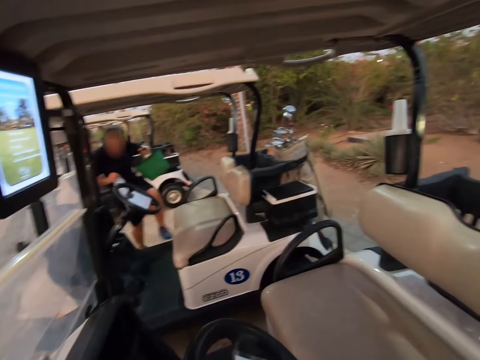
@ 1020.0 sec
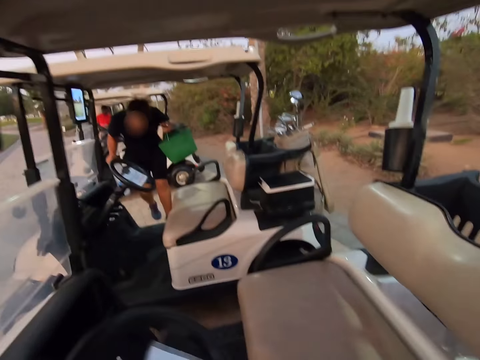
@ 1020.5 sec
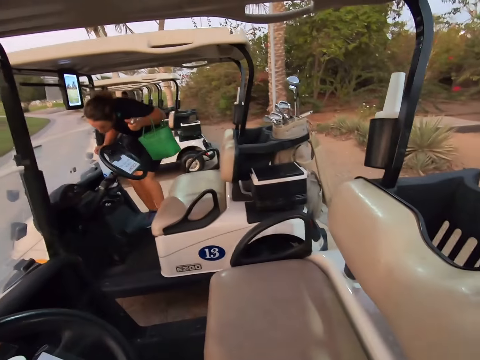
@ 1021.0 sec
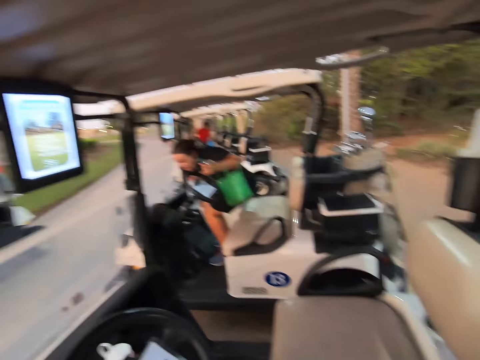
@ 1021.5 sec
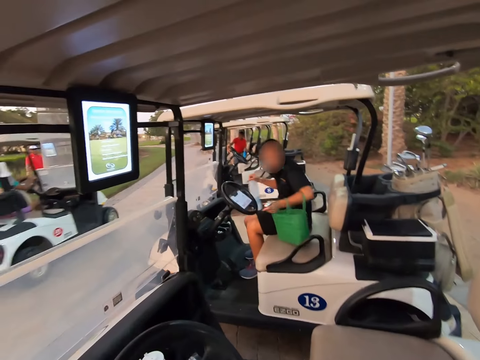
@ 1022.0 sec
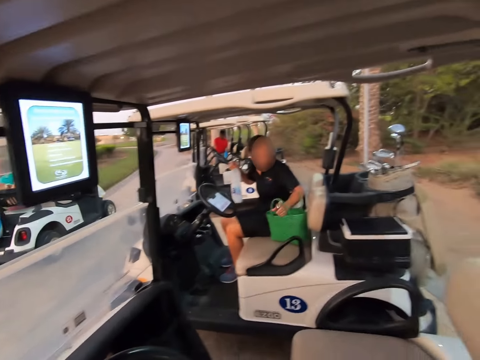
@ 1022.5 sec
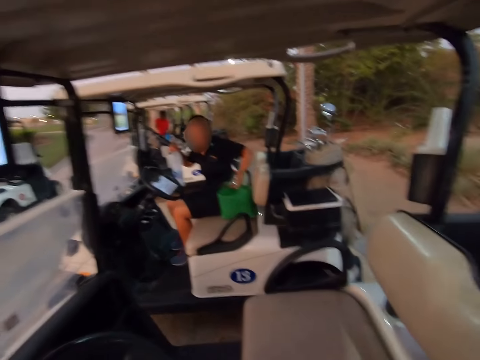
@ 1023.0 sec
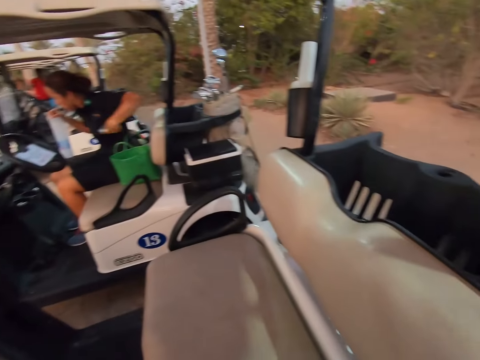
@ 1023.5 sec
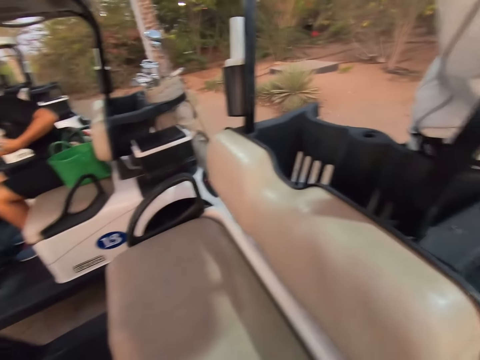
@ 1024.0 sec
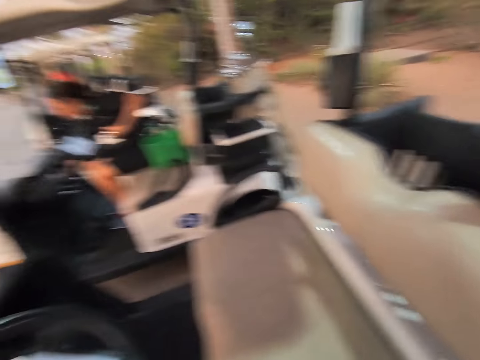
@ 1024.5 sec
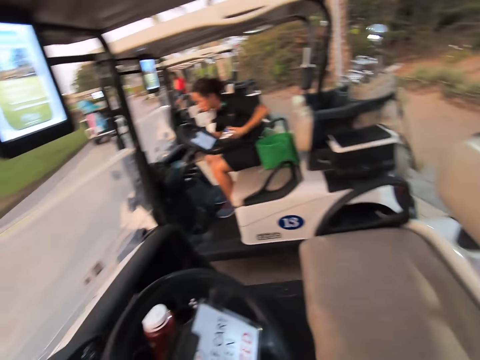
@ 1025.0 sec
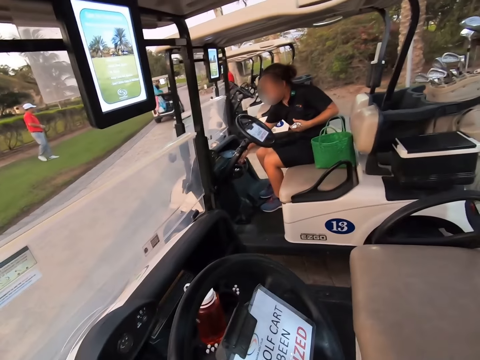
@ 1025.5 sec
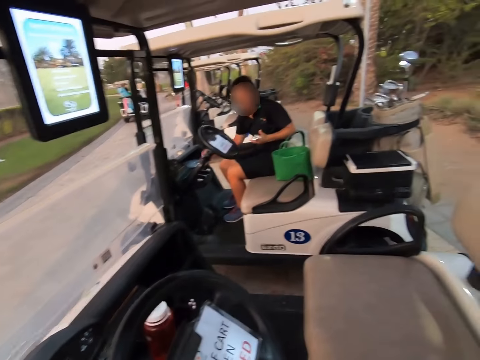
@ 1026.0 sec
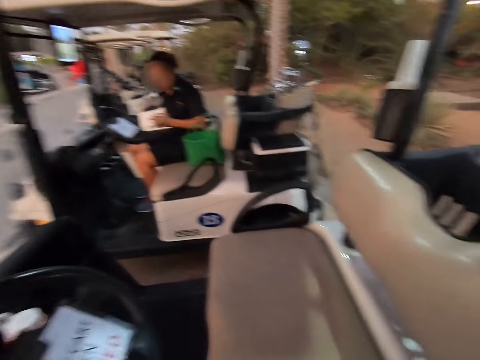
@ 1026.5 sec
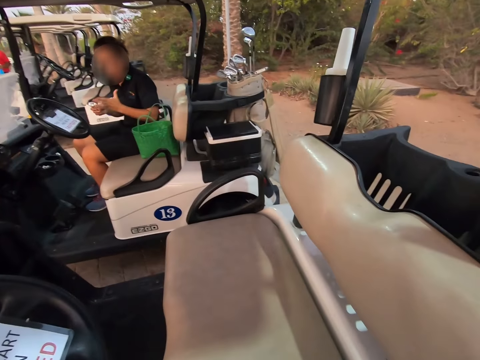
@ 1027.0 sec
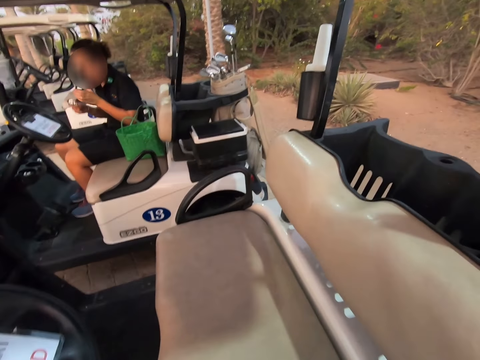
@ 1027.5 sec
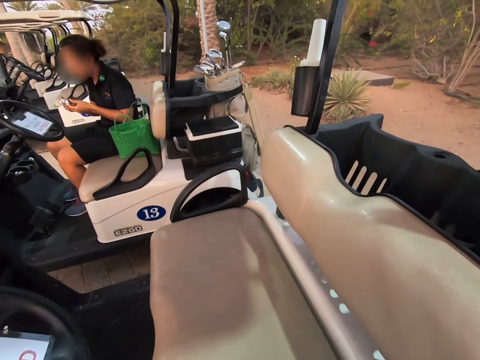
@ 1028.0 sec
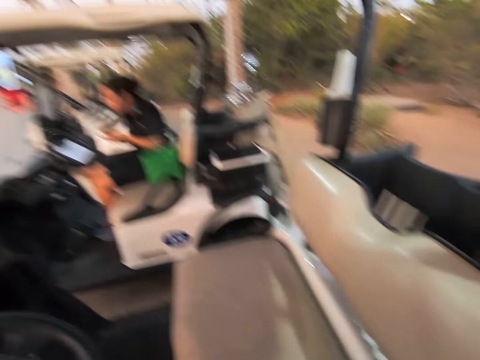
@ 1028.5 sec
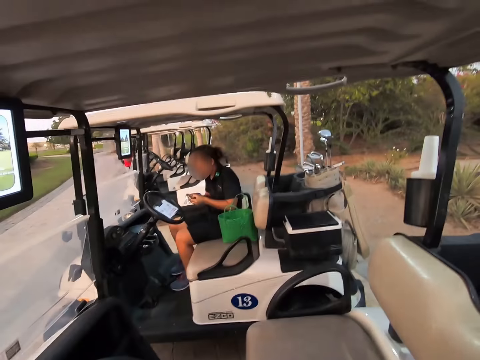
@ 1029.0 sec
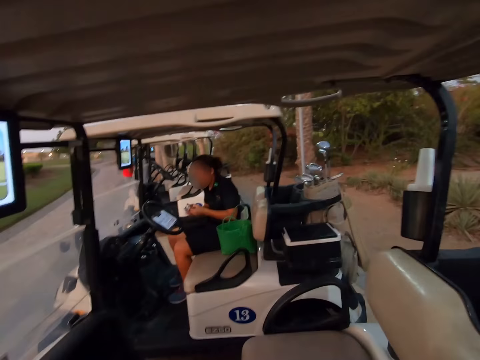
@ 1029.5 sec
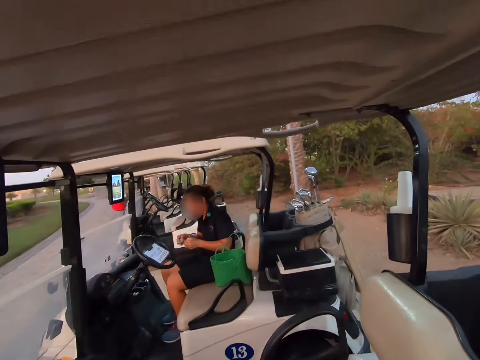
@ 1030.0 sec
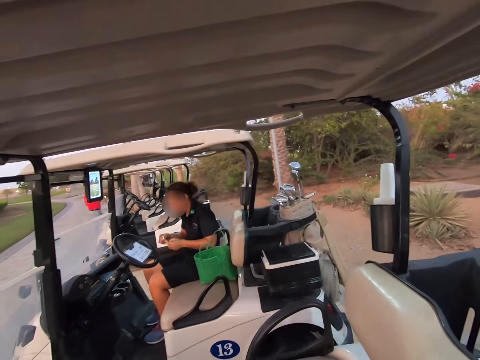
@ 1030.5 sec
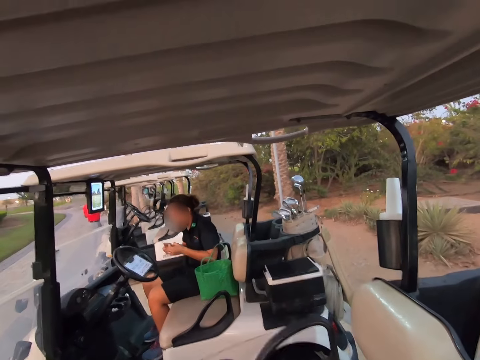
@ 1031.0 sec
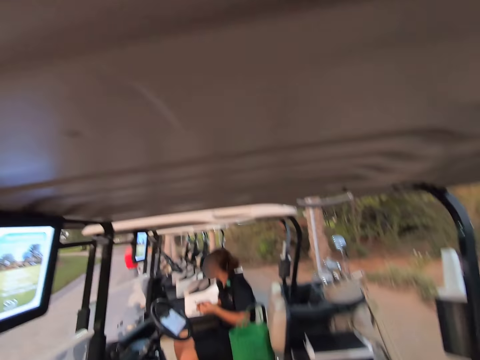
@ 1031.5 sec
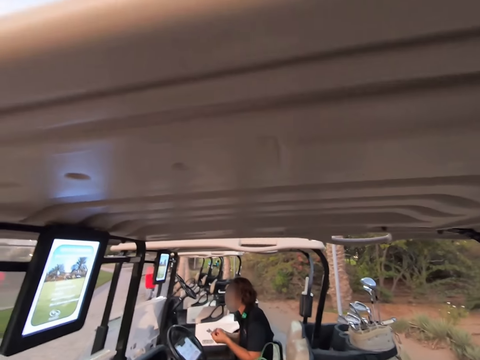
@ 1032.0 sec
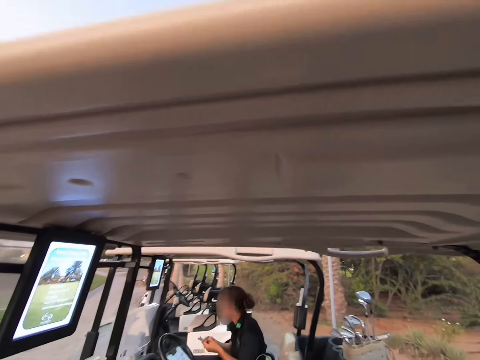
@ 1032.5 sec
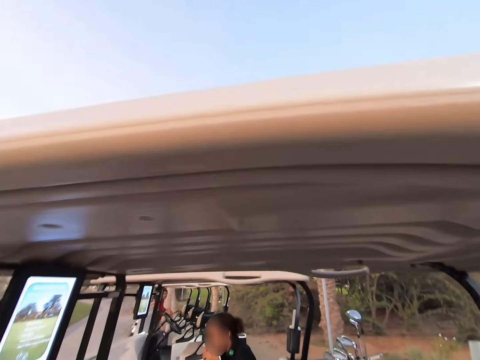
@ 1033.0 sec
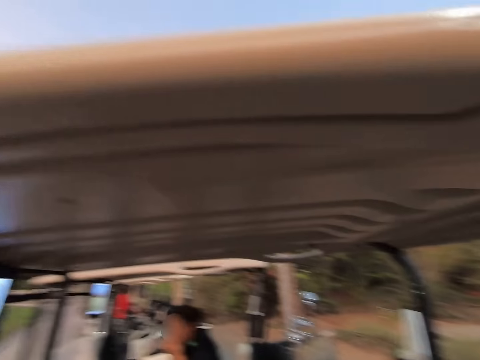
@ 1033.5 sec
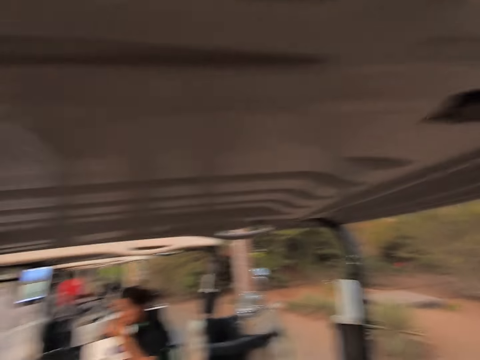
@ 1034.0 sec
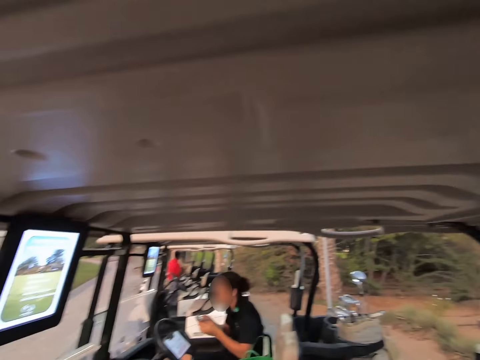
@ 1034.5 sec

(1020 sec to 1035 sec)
A woman enters the golf cart and takes a seat in the golf cart. Another woman passes by in a car. The camera wearer stares around the golf cart.

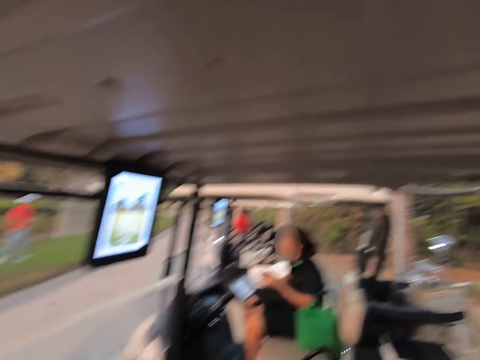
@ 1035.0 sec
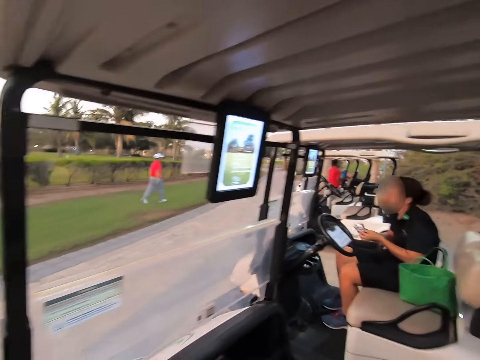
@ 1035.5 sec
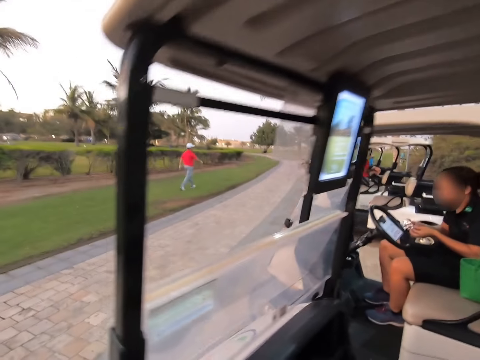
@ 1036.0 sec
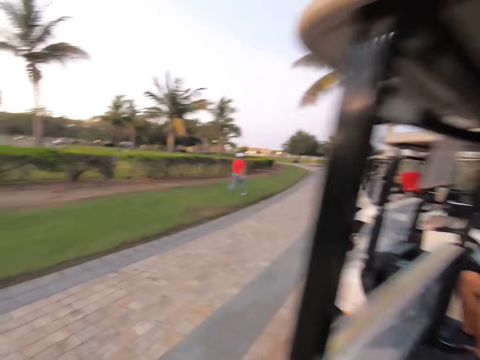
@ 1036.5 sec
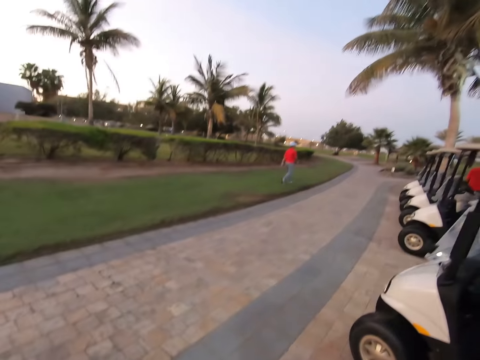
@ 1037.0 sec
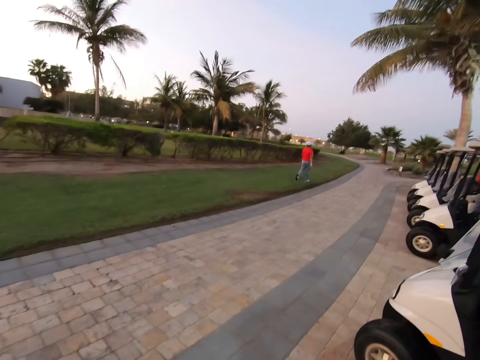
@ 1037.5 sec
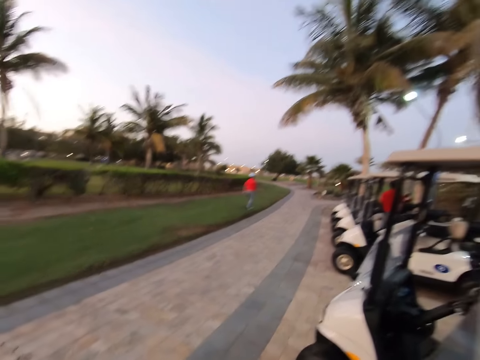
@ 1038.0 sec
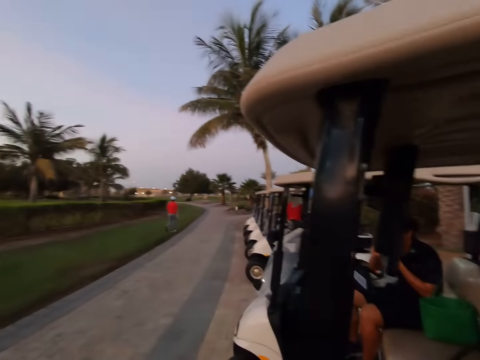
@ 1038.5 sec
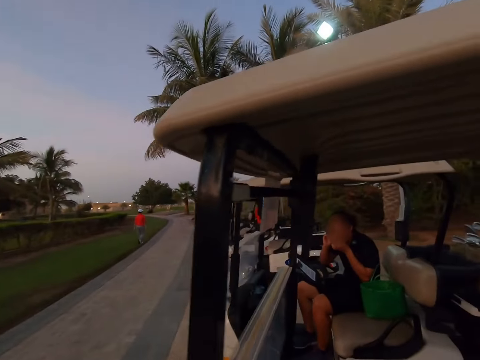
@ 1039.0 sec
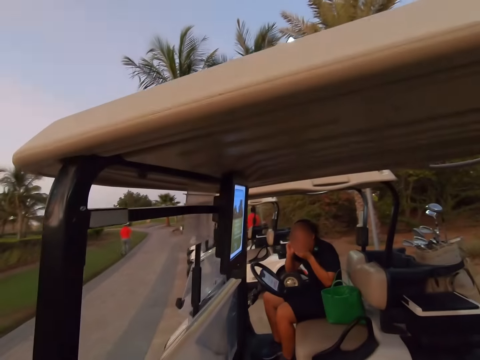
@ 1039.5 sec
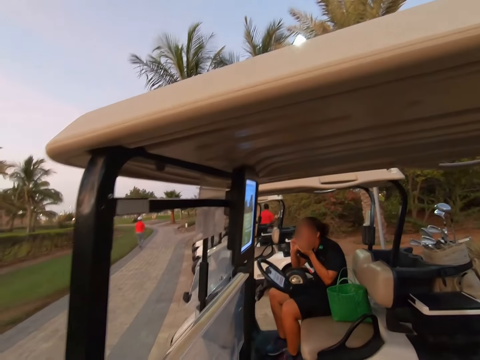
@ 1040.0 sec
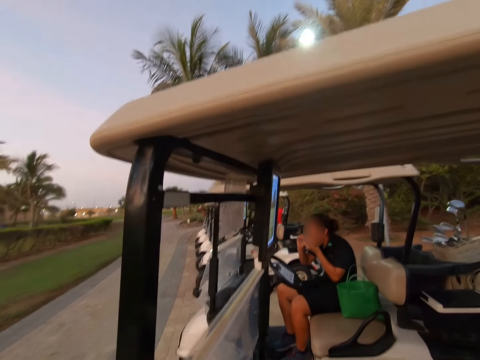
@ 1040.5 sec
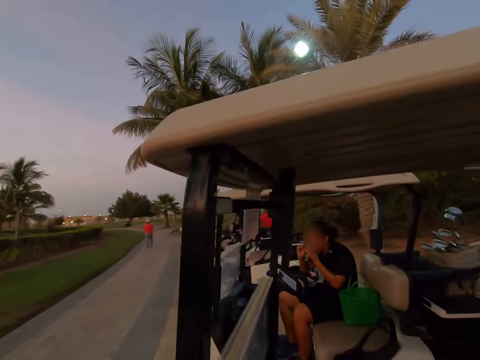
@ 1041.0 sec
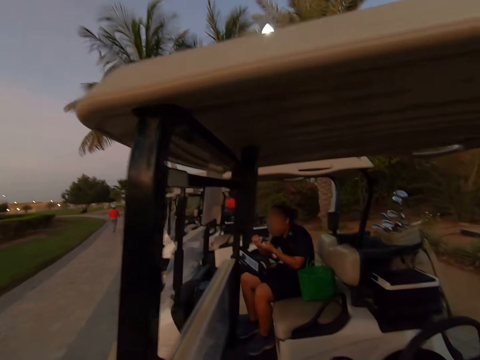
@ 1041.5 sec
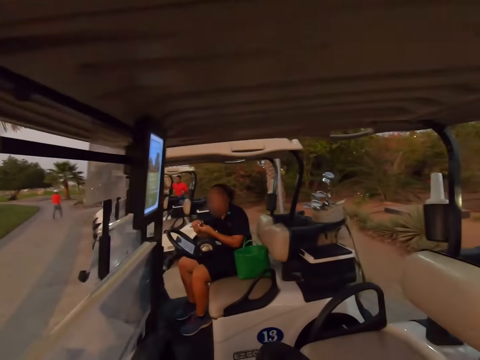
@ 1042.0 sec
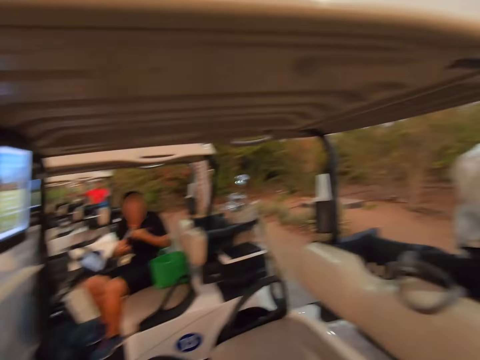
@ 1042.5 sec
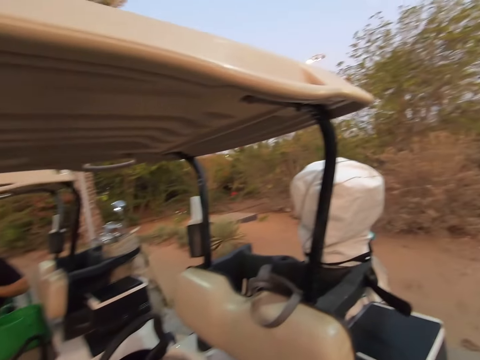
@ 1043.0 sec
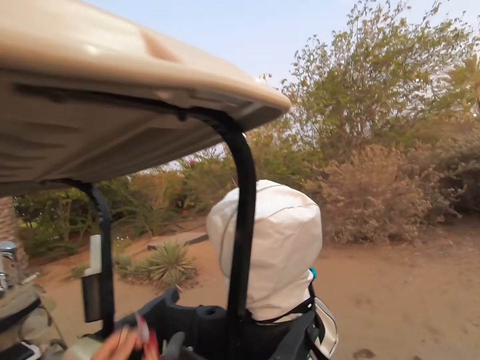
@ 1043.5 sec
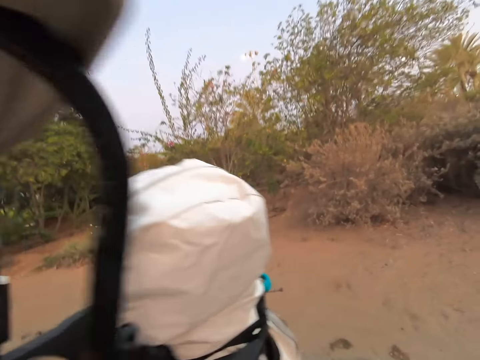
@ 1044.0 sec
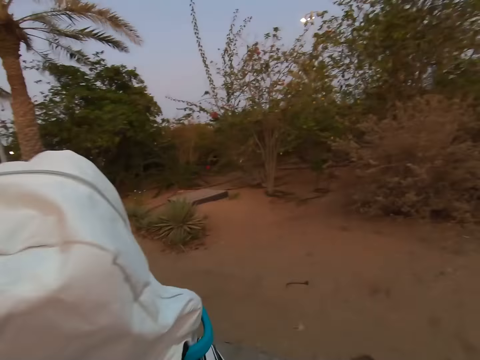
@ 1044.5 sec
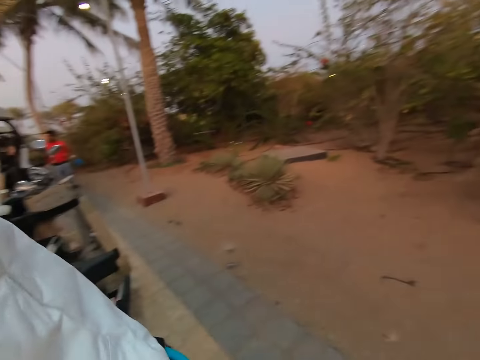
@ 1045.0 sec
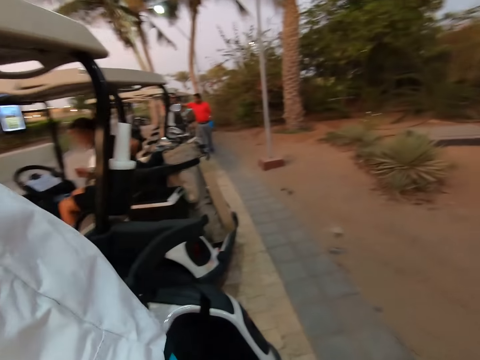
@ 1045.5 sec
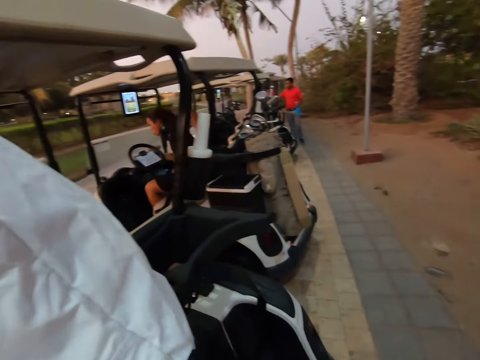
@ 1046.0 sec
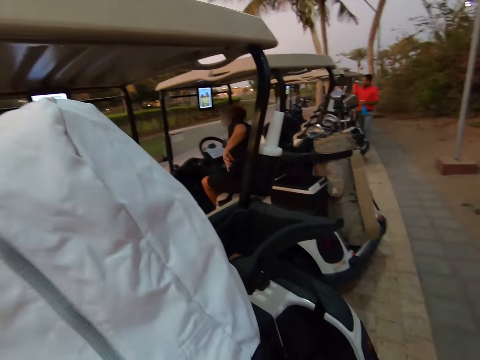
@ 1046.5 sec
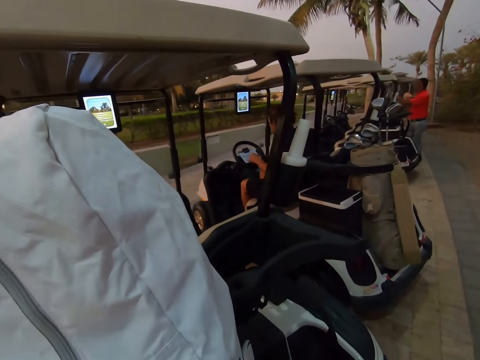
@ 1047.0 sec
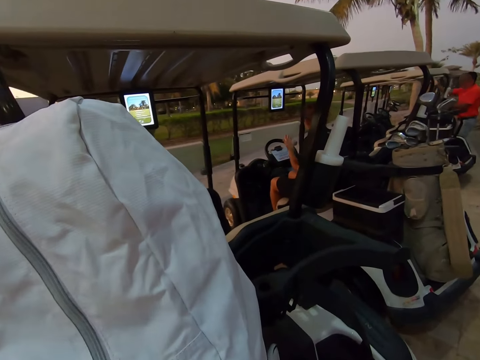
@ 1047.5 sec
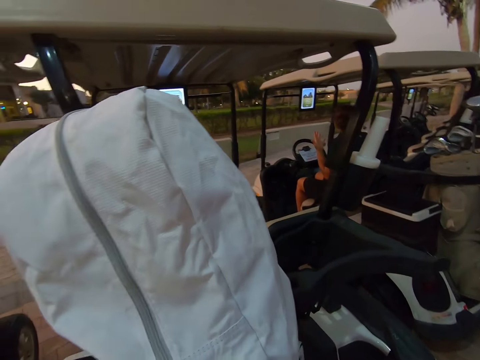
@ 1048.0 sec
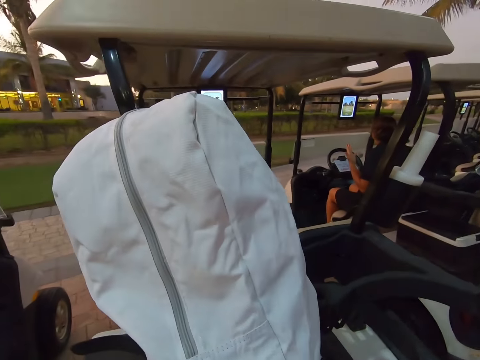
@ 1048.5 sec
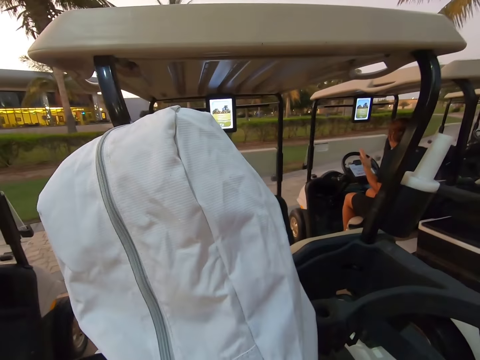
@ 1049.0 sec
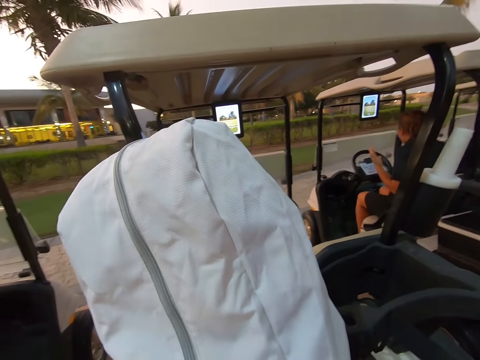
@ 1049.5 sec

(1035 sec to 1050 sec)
The camera wearer stares around the road. They walk around the golf cart. They put something at the back of the car. They stare around the golf cart.
